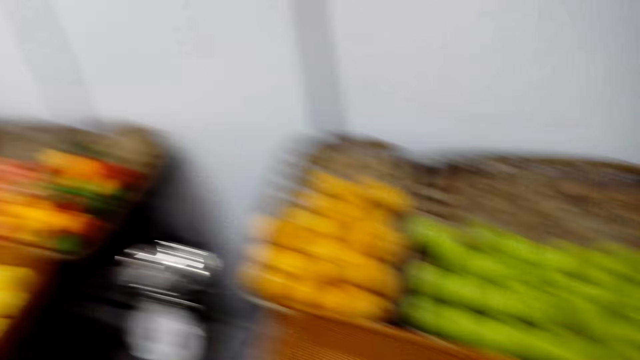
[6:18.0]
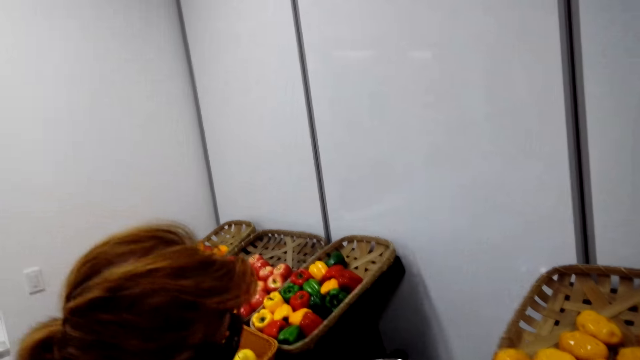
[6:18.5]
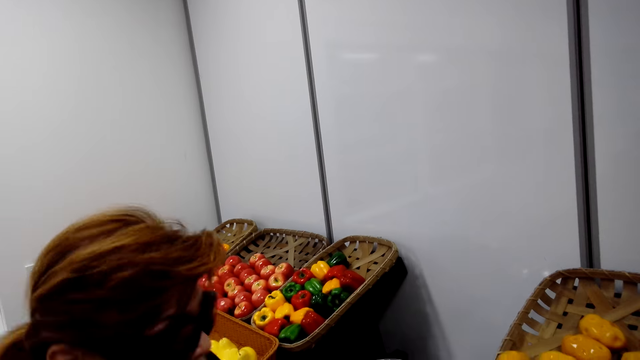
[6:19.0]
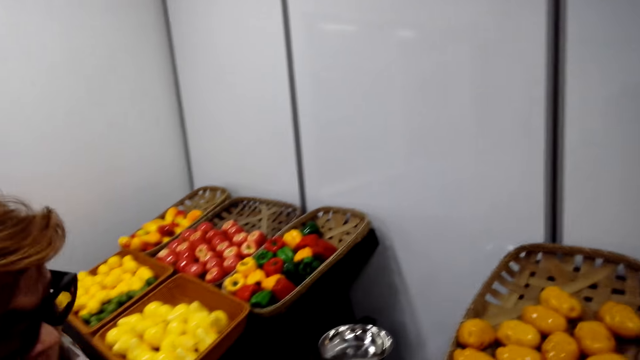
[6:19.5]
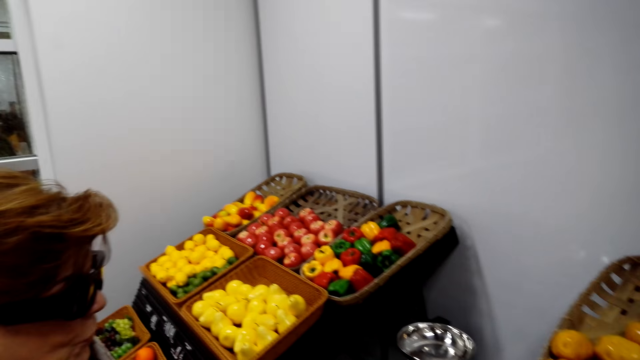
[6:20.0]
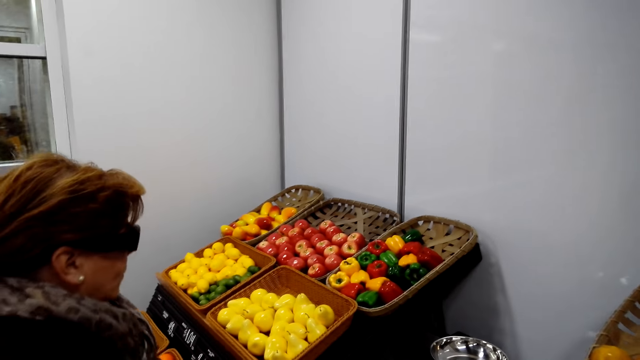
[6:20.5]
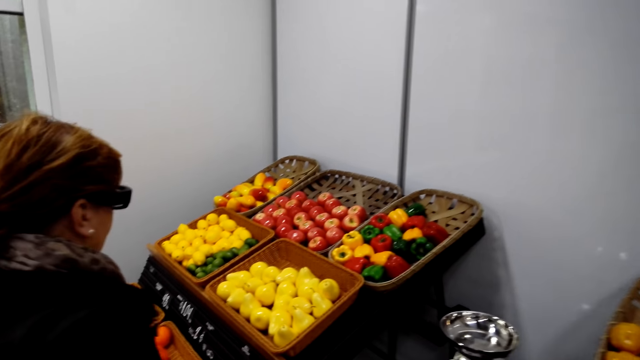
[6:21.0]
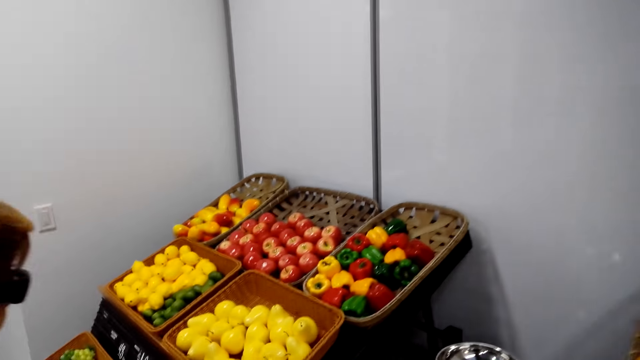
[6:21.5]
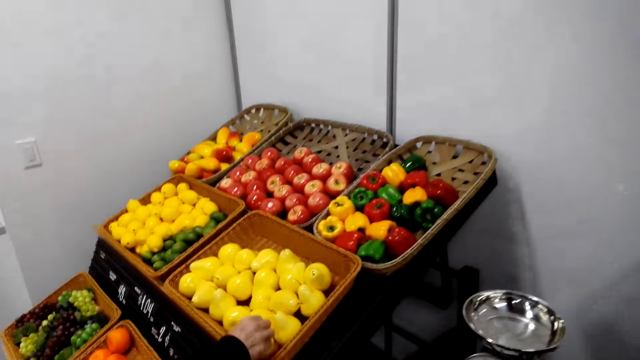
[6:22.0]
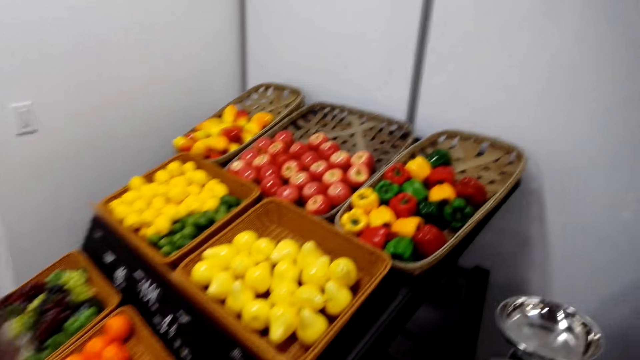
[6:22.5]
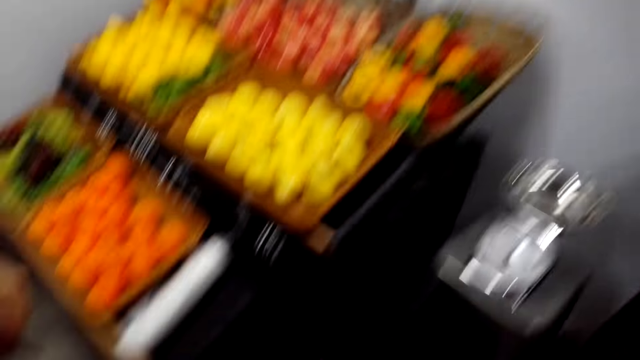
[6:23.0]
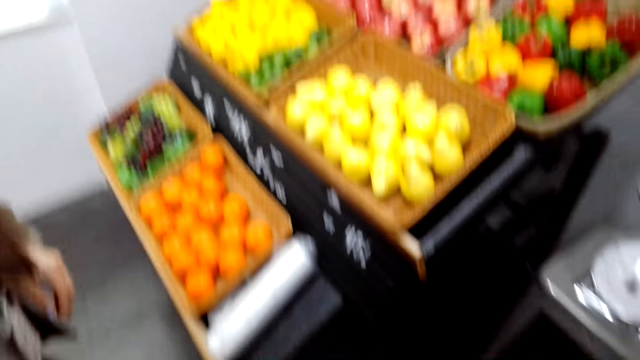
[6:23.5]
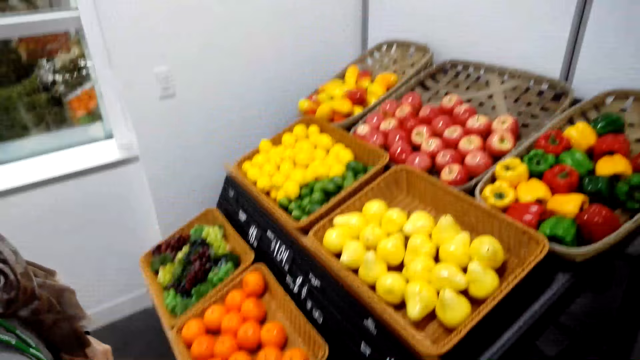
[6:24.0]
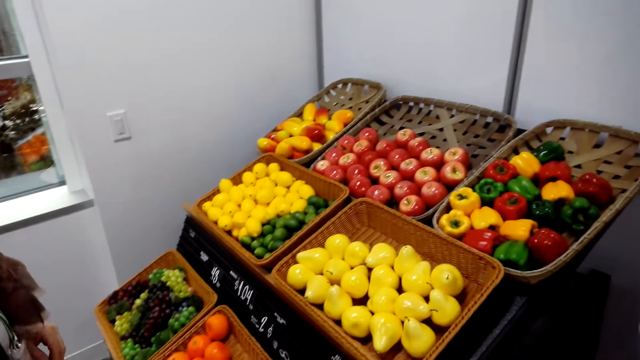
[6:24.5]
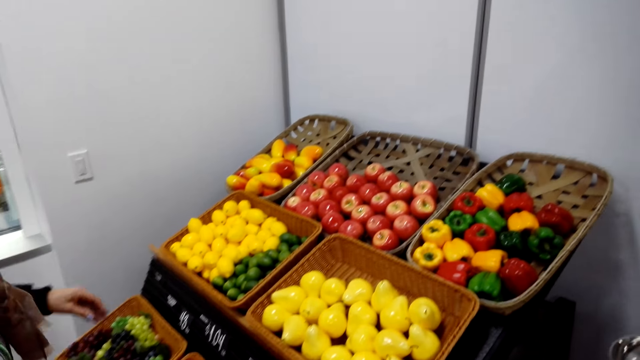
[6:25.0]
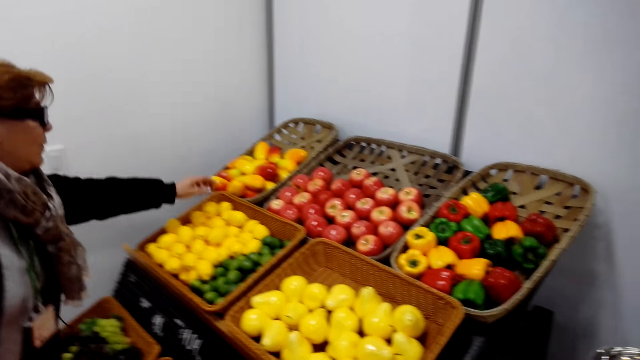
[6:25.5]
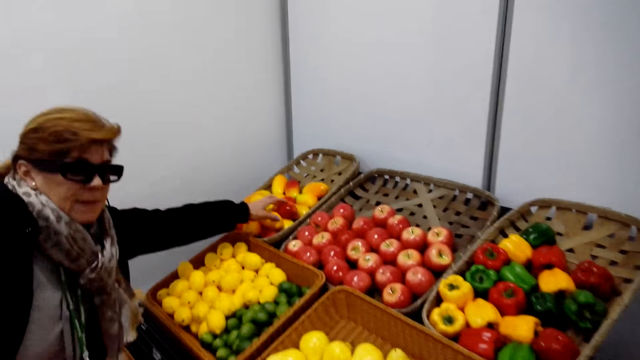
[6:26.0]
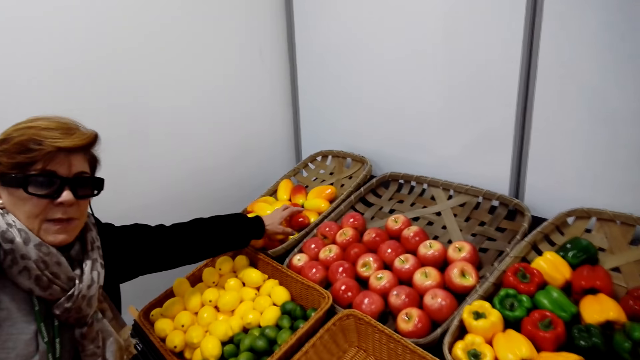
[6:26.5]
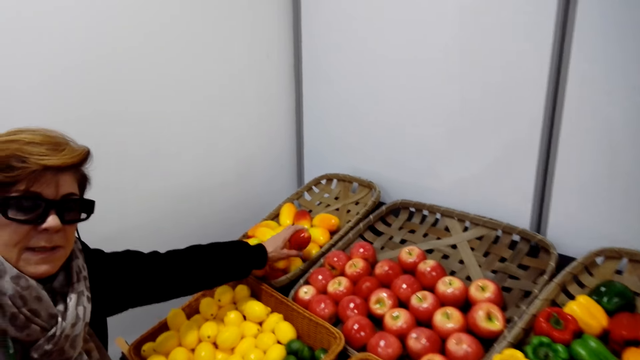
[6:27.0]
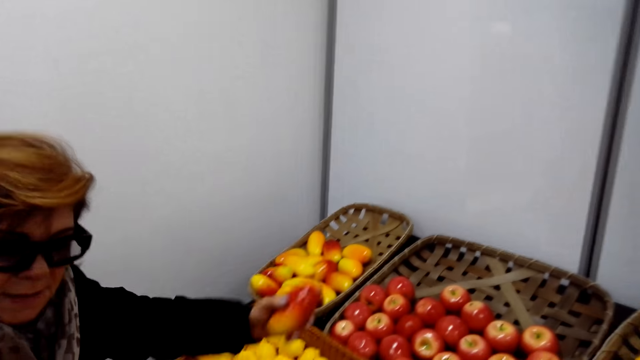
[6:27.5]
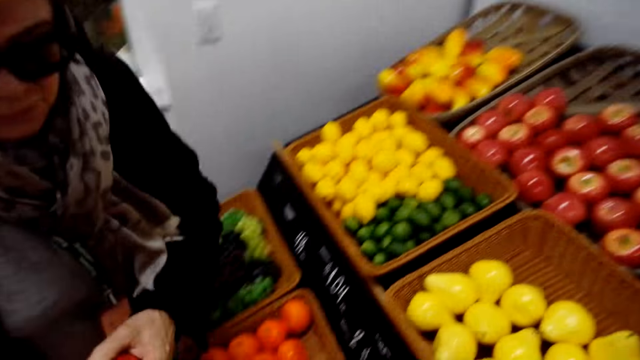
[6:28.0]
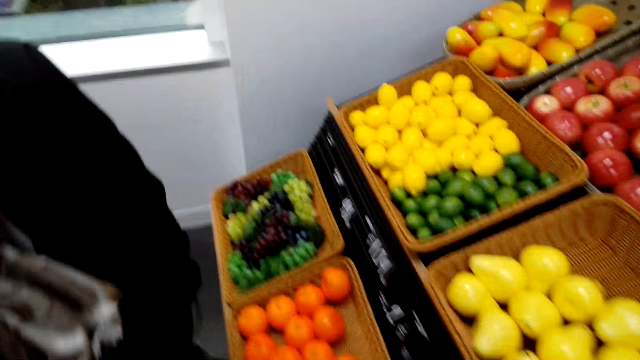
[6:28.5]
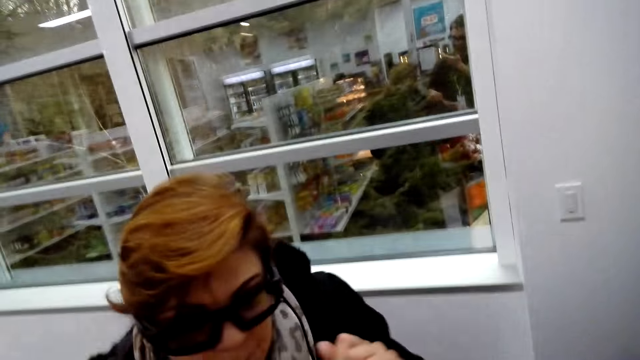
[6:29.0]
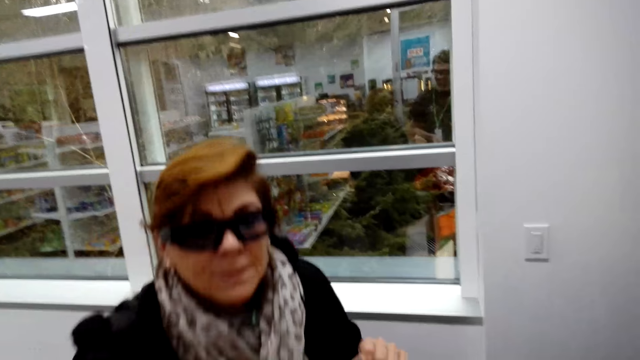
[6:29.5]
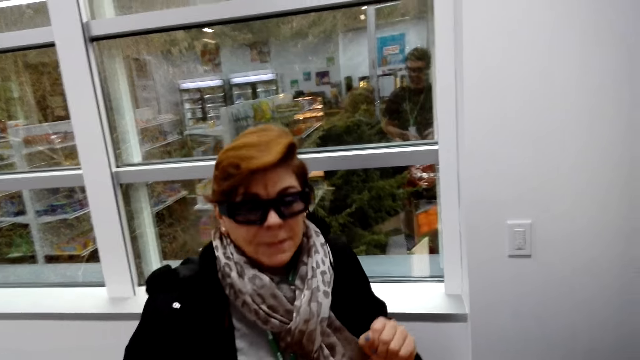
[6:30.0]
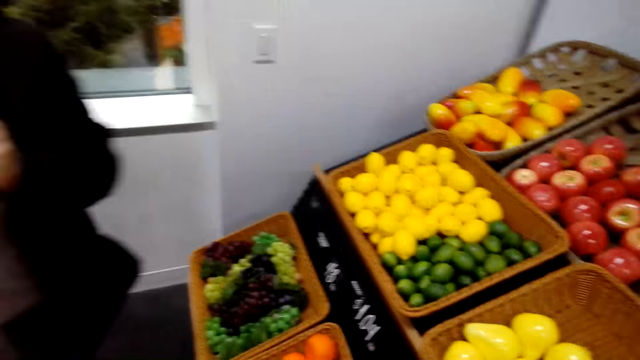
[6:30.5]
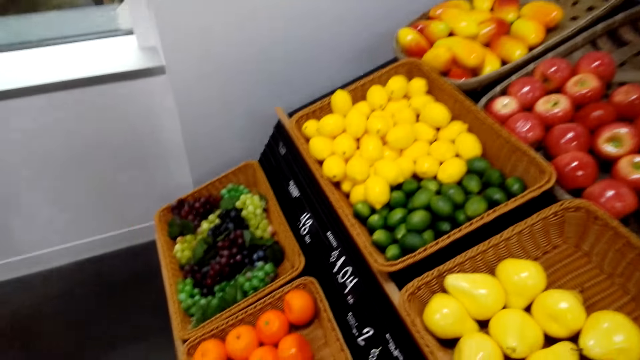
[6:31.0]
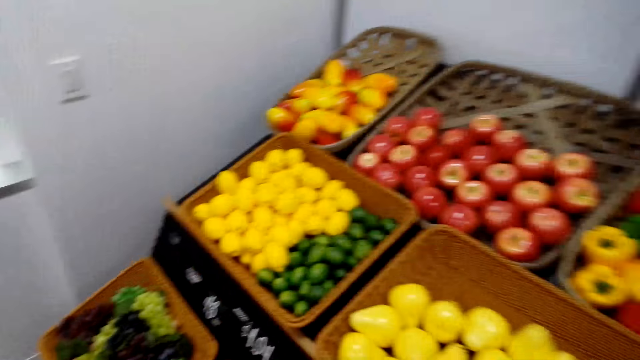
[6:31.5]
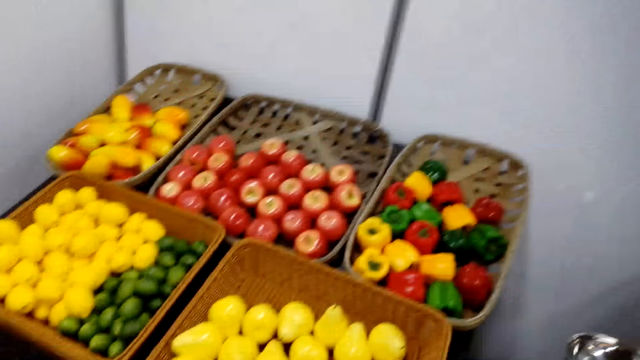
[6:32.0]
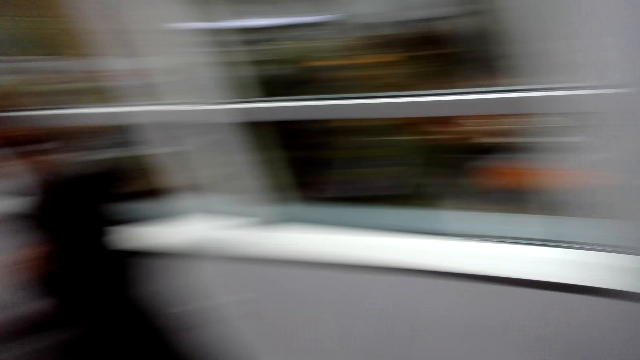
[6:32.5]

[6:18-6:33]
The camera wearer talks with a lady. They look around. The lady talks with the camera wearer. The camera wearer and the lady walk around the supermarket. The lady picks up fruit. The camera wearer talks with the lady. The lady picks up a mango. The lady talks with the camera wearer. The camera wearer converses with the lady. The lady drops the mango in the basket. The camera wearer converses with the lady. They look around.

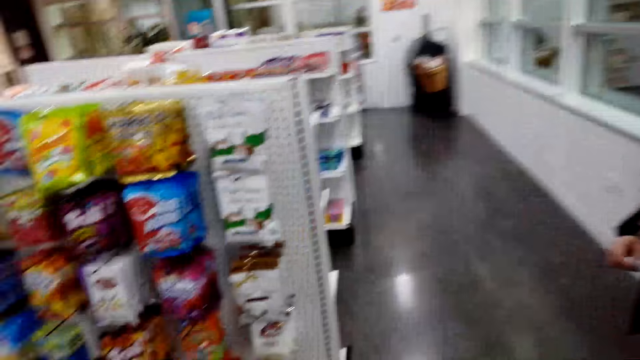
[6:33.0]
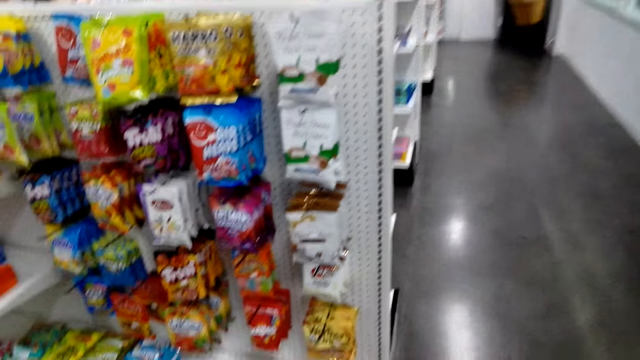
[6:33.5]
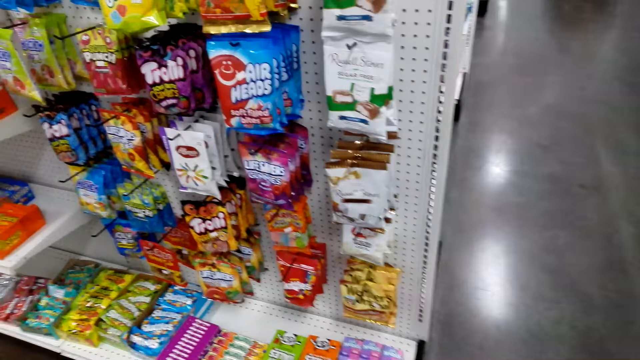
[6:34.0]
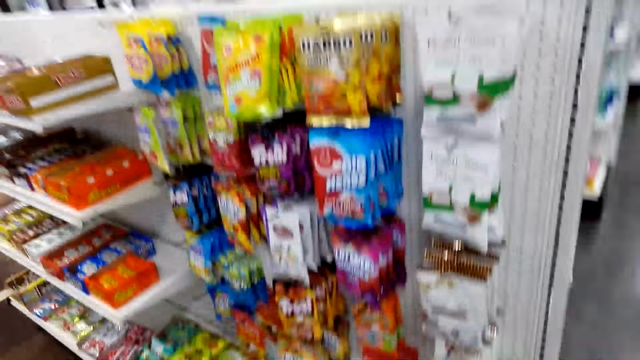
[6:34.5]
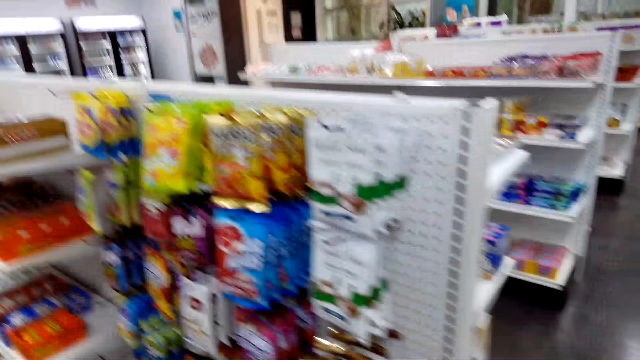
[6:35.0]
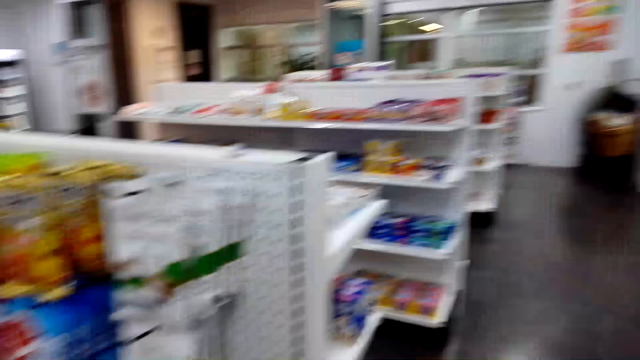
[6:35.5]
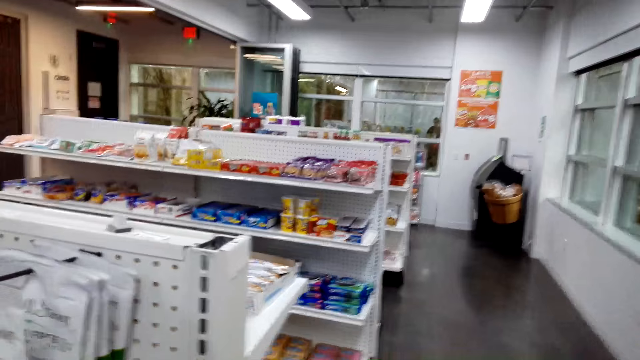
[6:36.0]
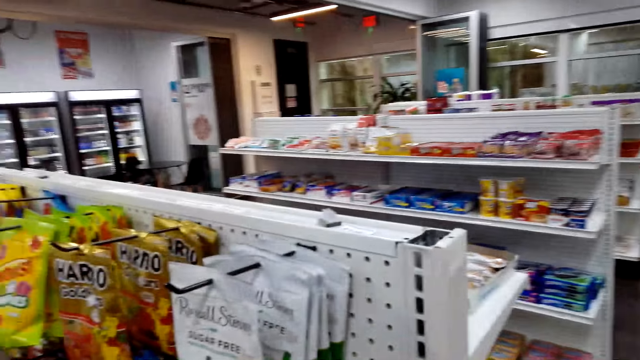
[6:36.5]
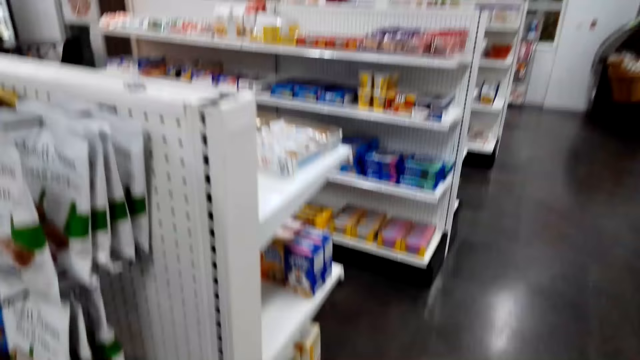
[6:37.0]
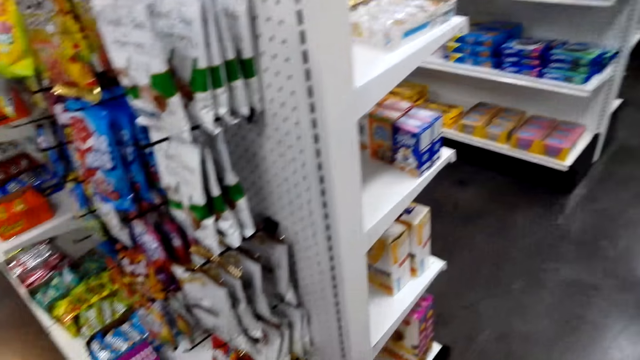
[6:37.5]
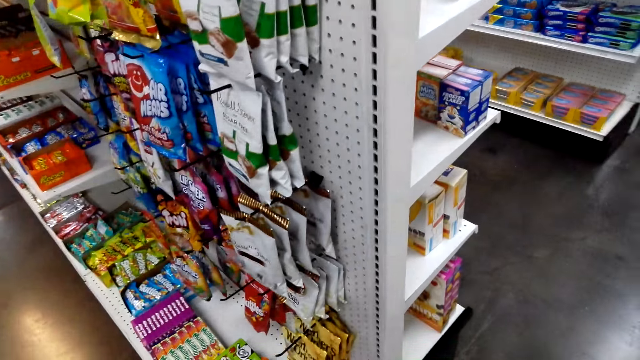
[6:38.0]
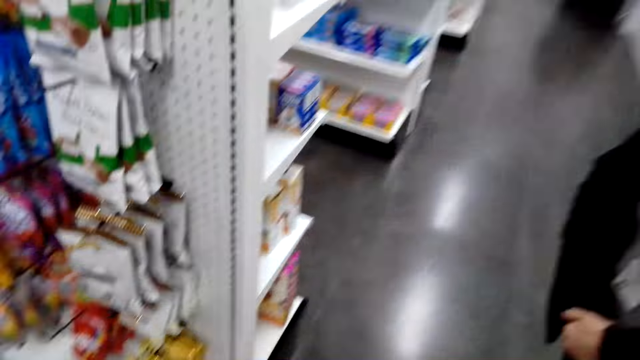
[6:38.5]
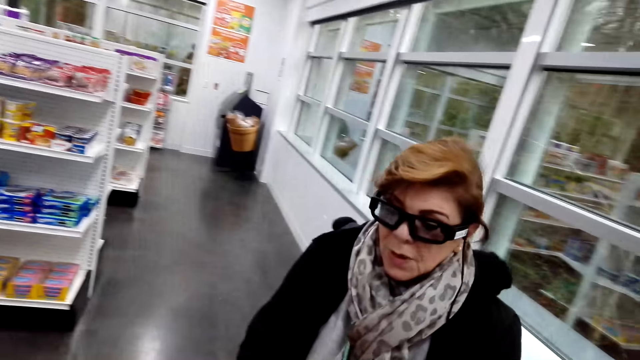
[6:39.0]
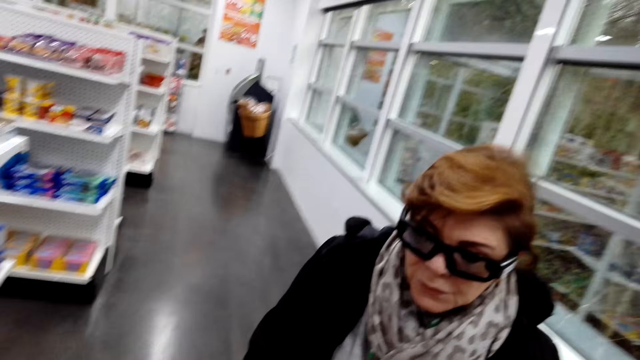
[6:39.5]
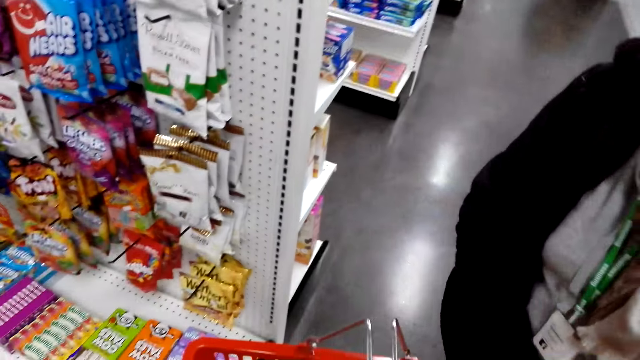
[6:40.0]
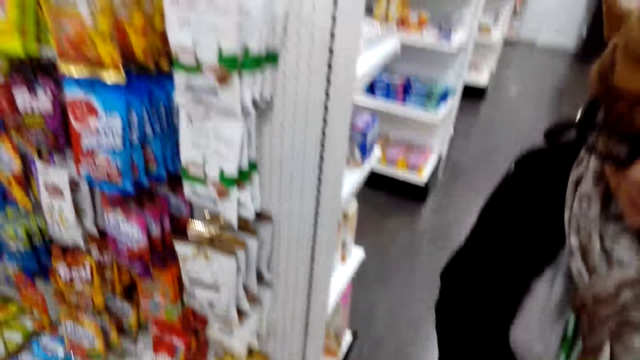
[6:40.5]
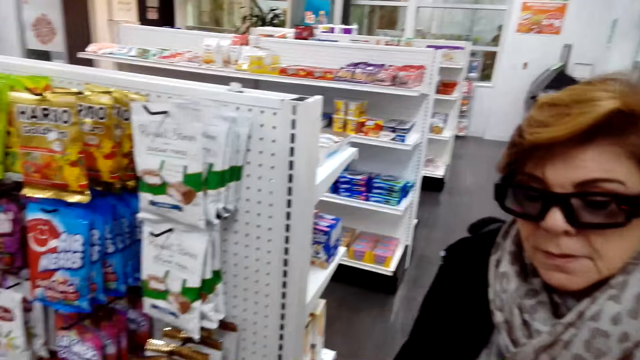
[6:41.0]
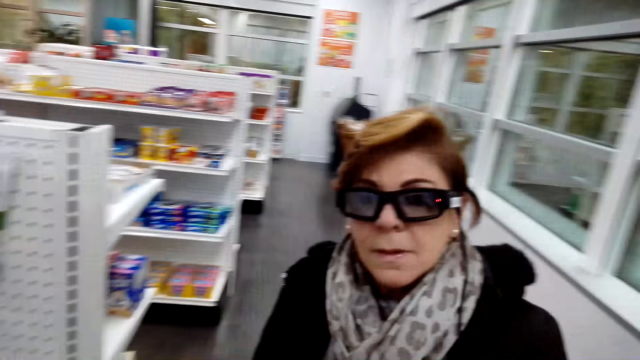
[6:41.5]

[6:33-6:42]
The camera wearer talks with a lady. The camera wearer and the lady walk around the supermarket. The camera wearer talks with the lady.
